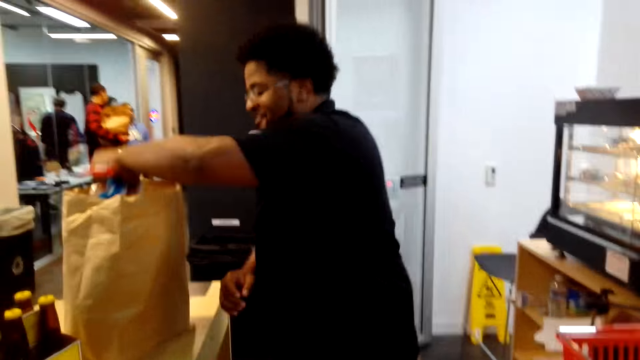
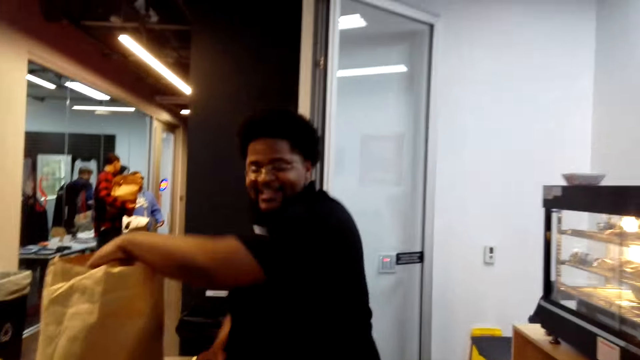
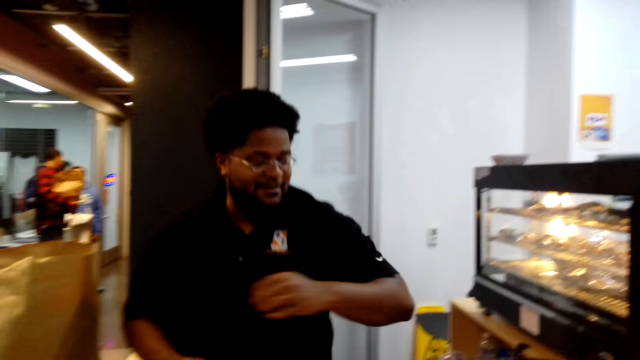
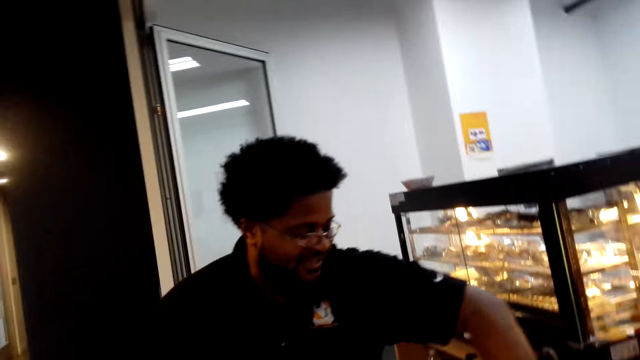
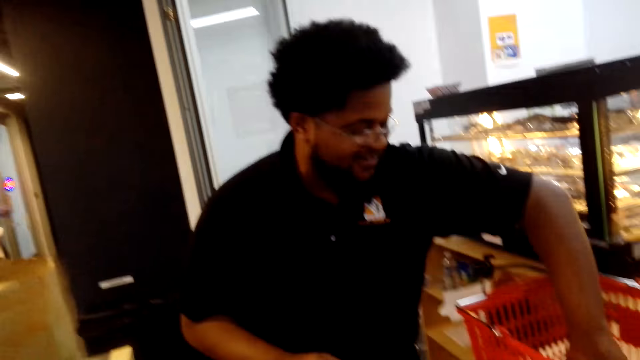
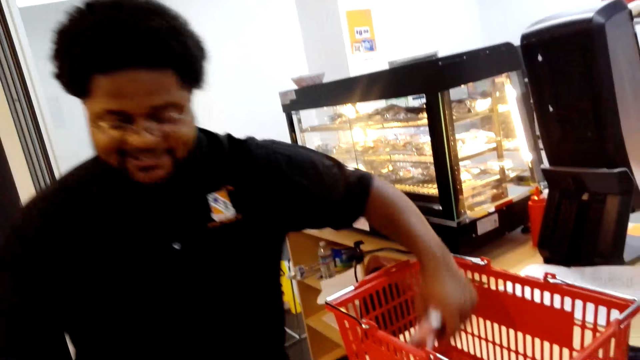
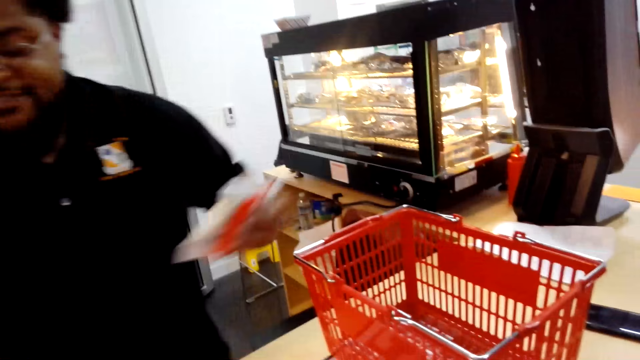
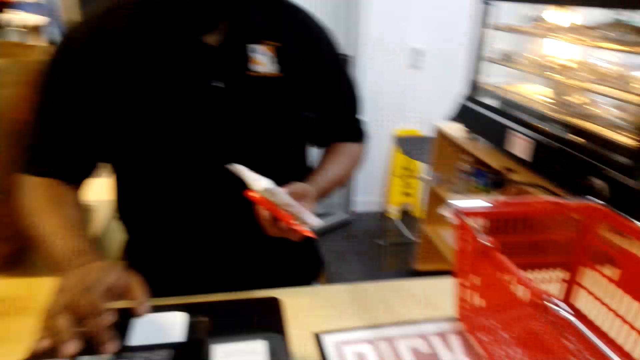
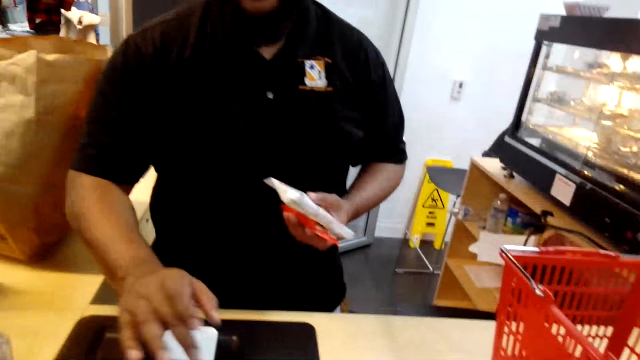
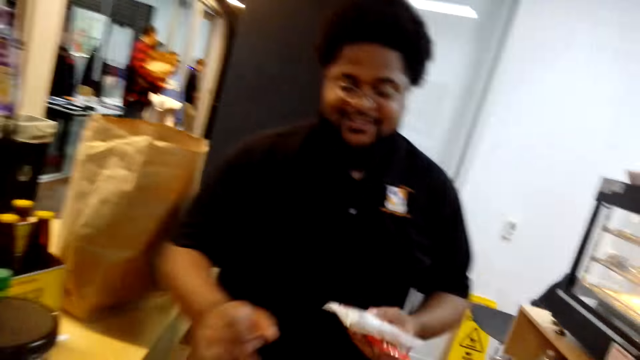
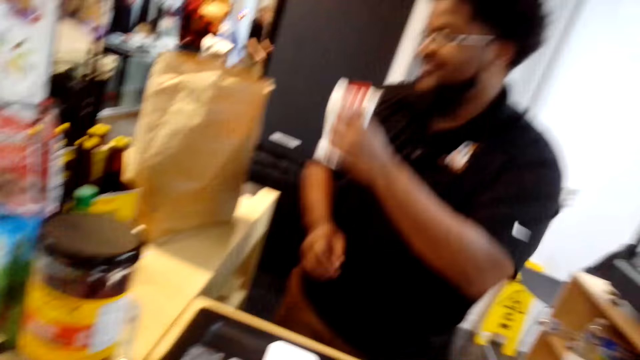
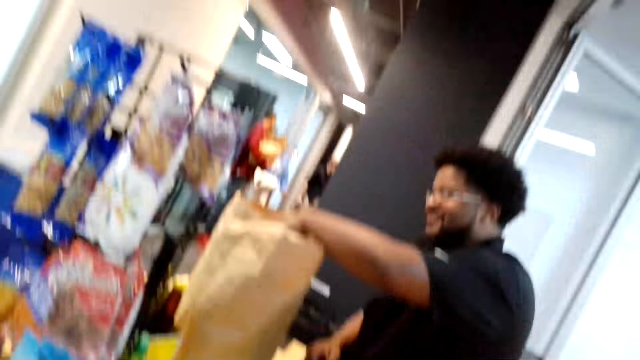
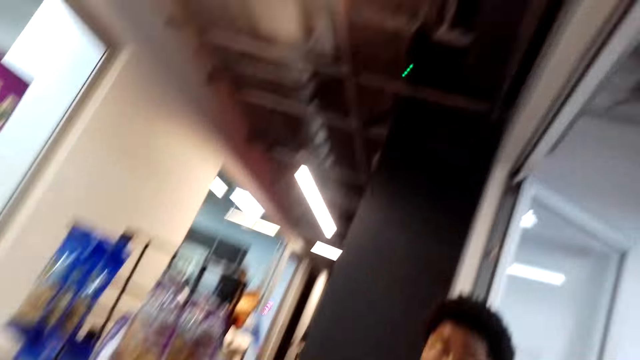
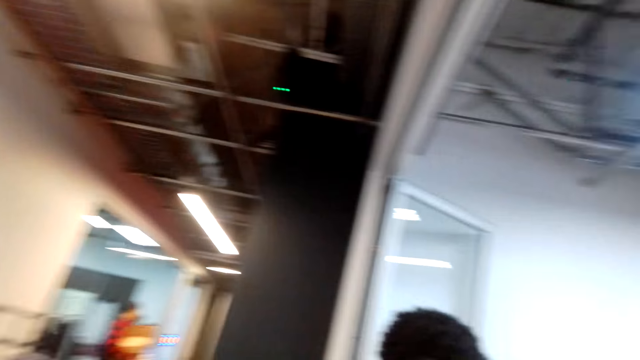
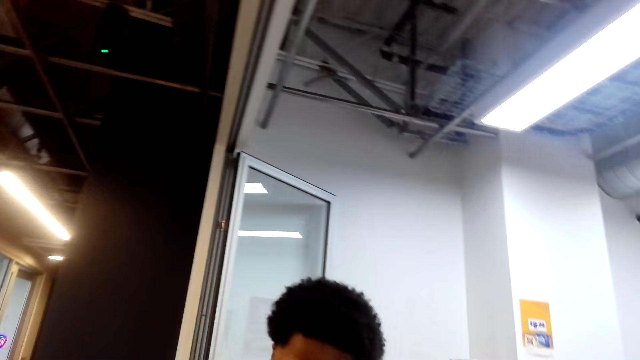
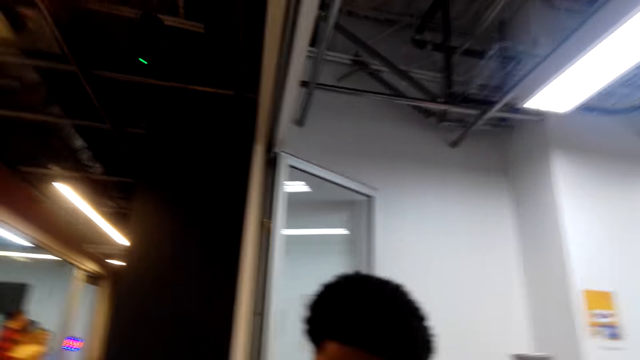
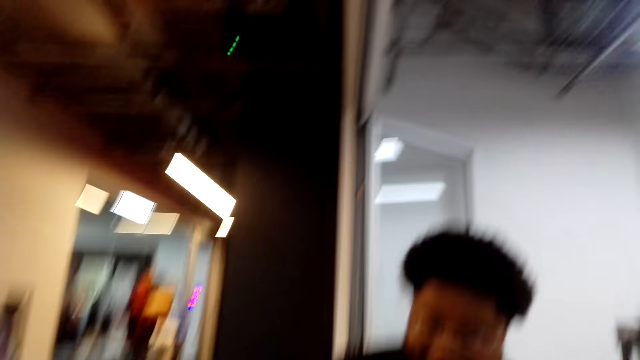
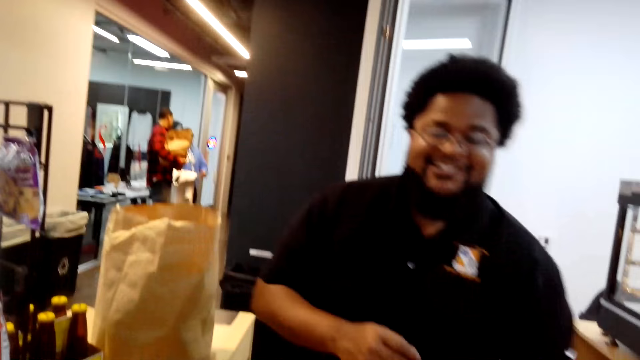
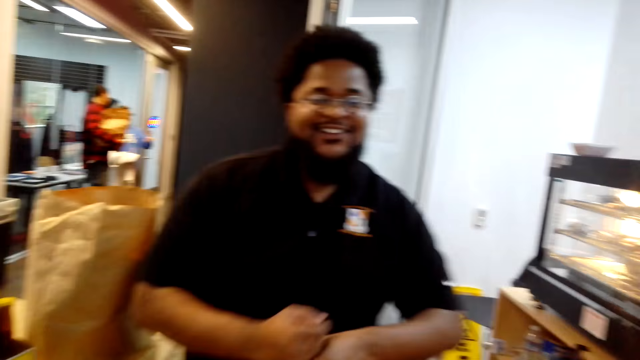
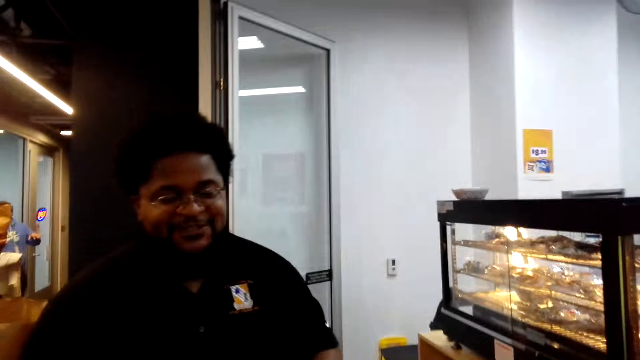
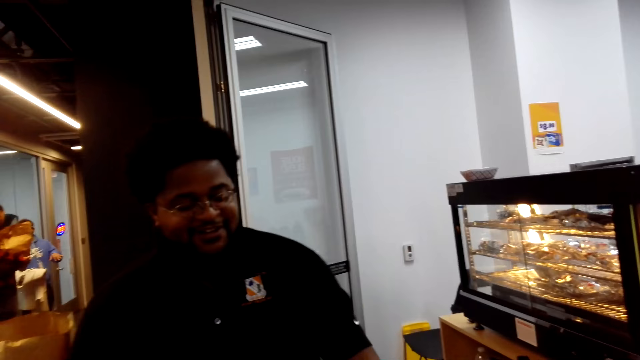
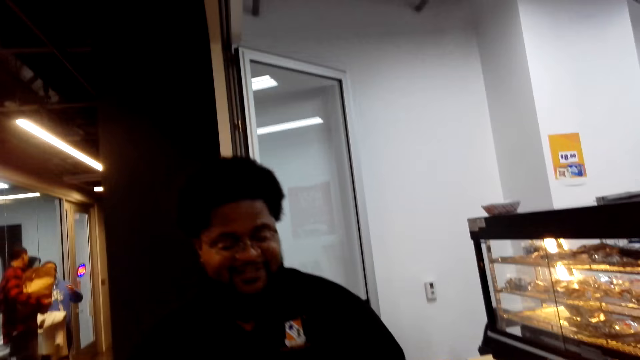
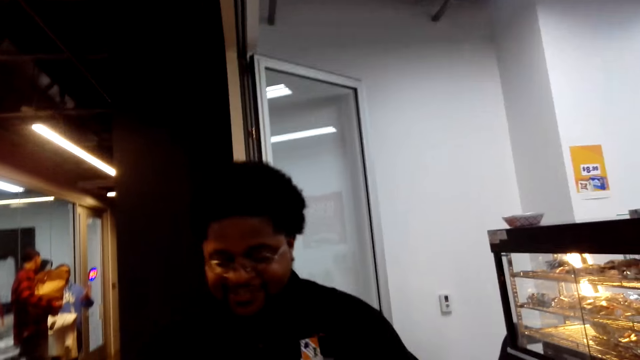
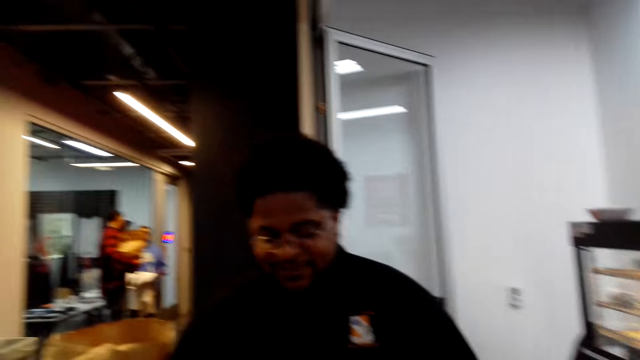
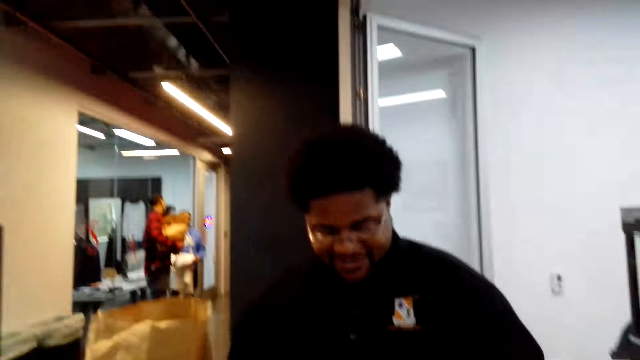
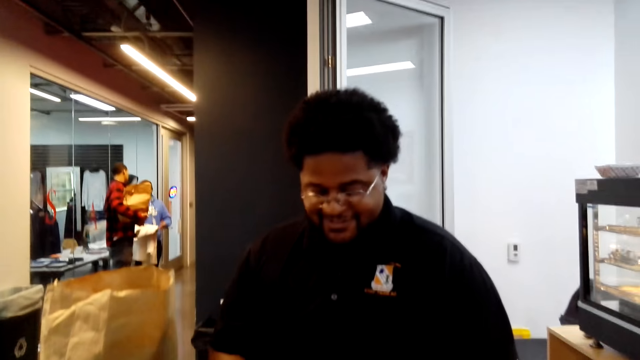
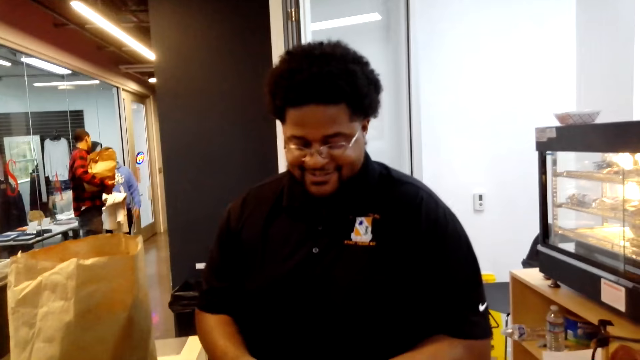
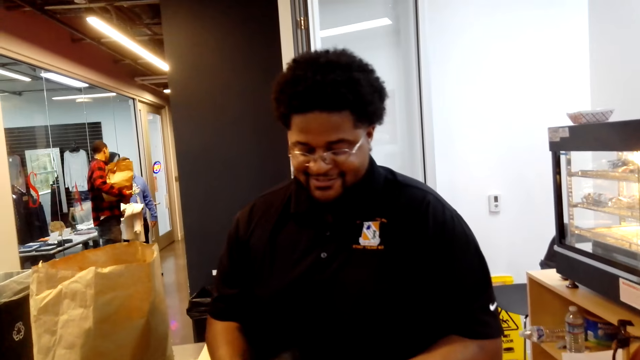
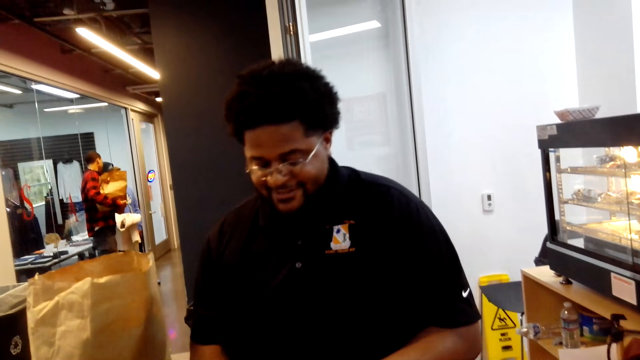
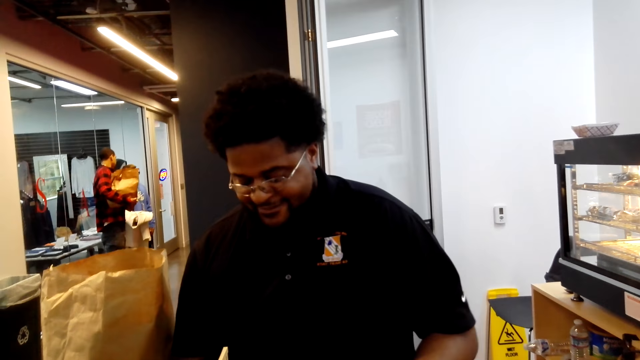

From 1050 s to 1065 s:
The man puts something on the bag. He picks up something from the carrier, keys in the details into the machine, and puts the object on the bag. The camera wearer stares around the room. The woman converses with the man.

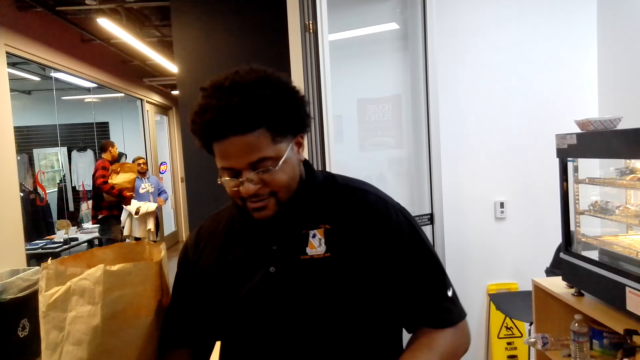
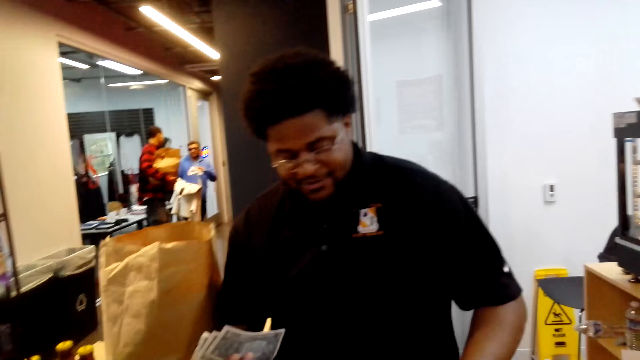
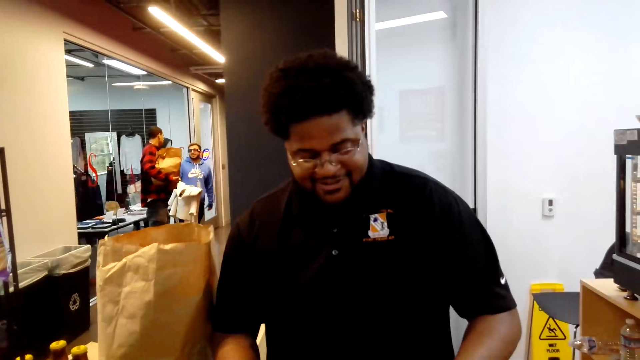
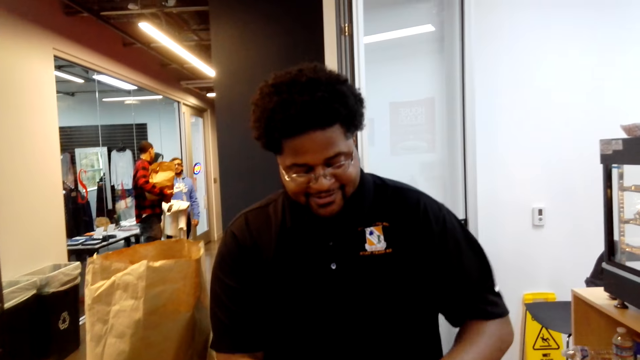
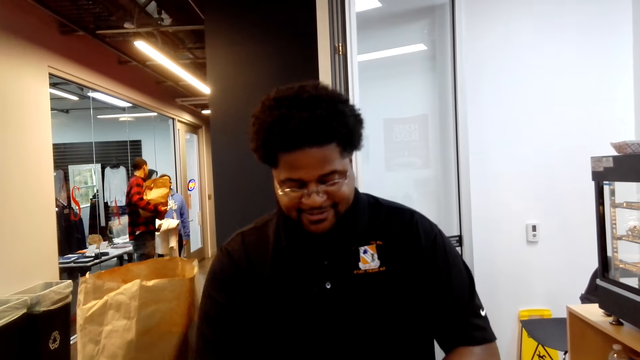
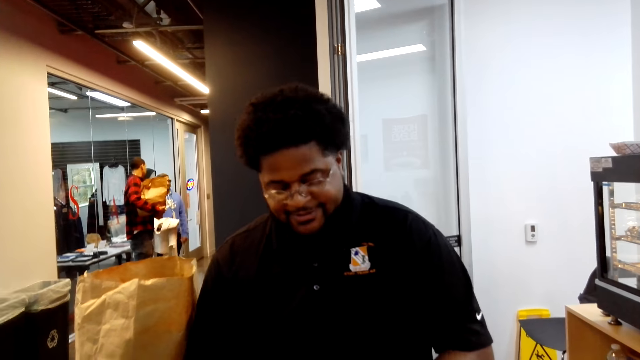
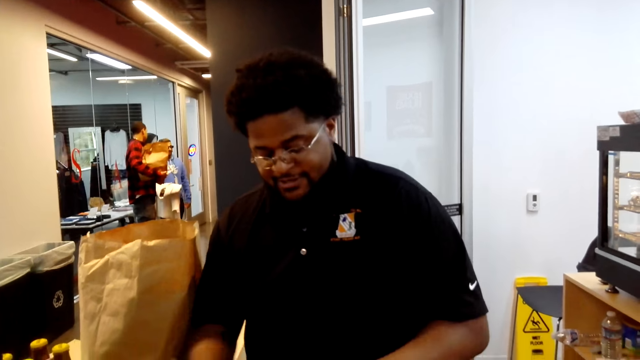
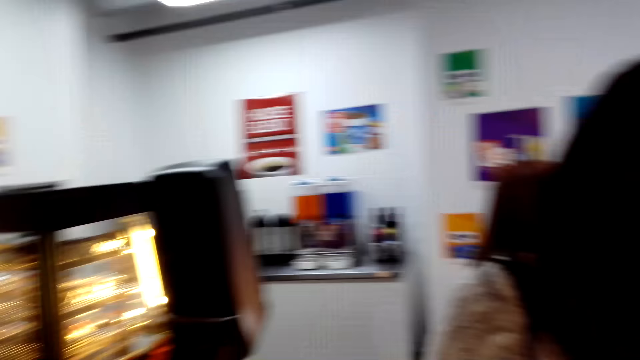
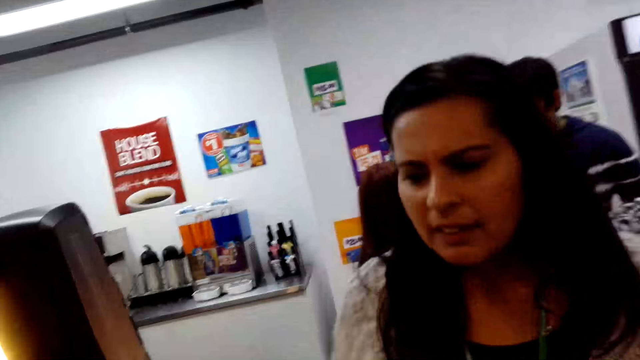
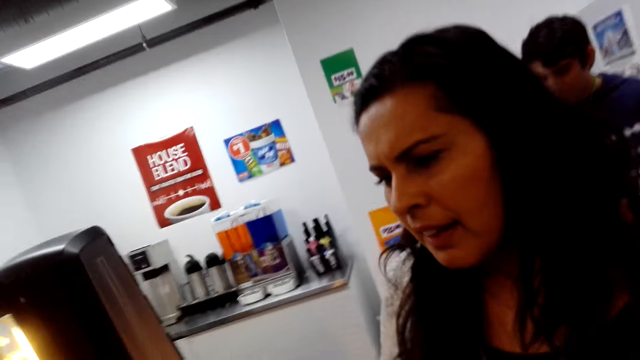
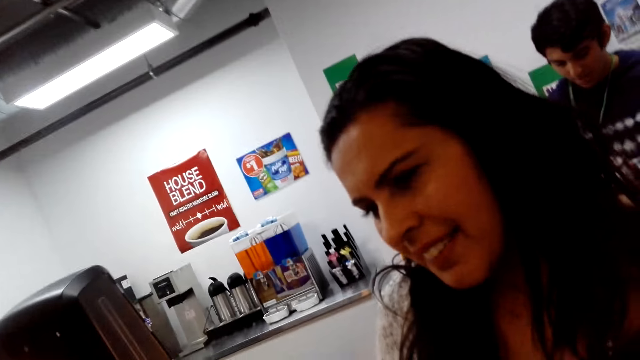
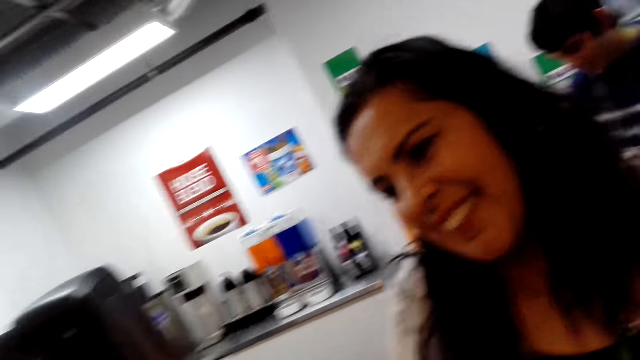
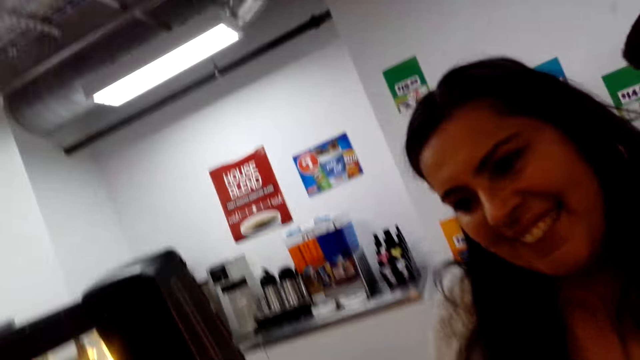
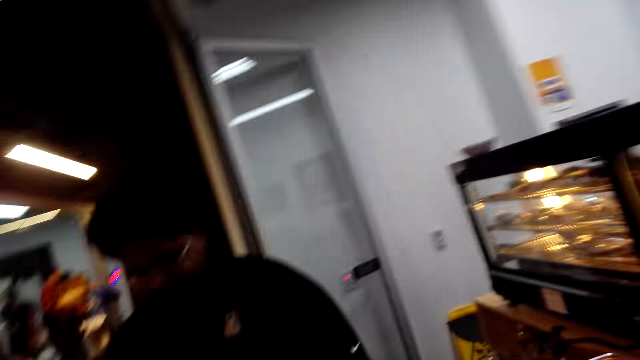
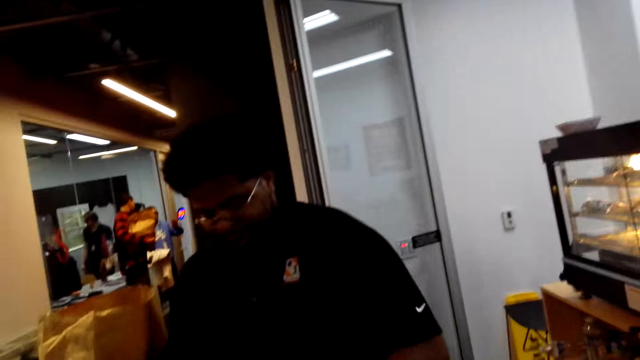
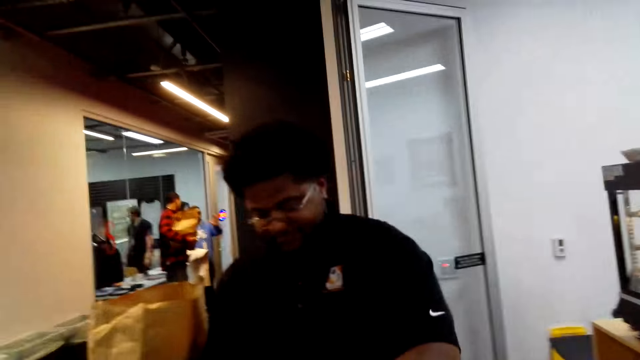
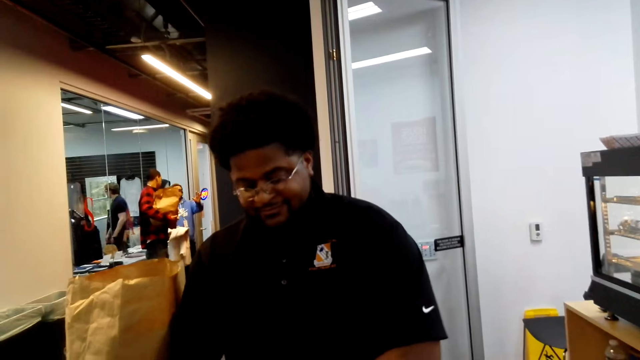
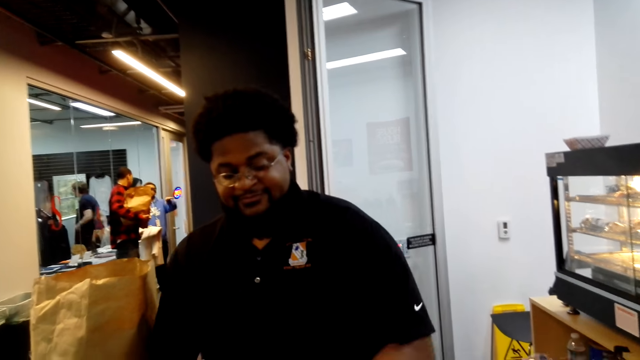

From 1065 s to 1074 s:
The camera wearer looks at the lady ahead. They look ahead.
